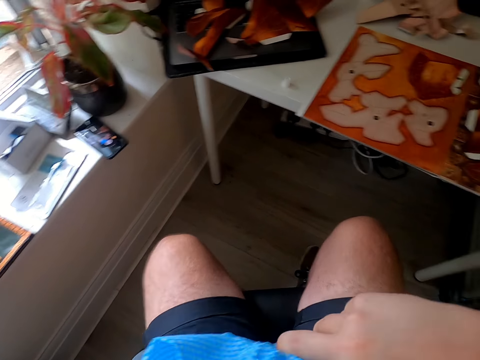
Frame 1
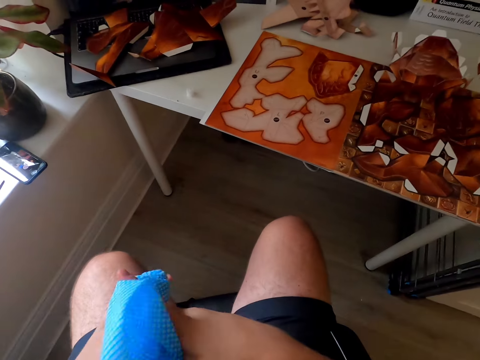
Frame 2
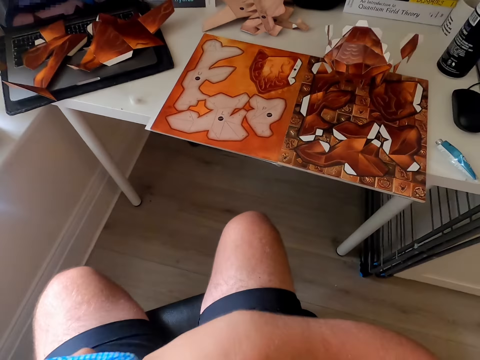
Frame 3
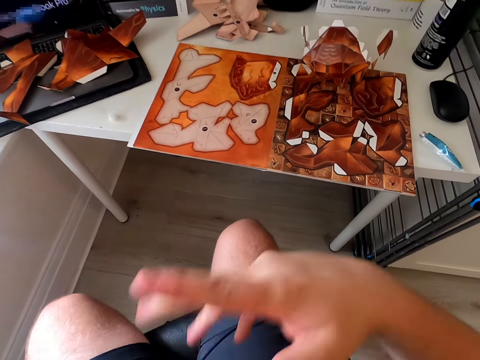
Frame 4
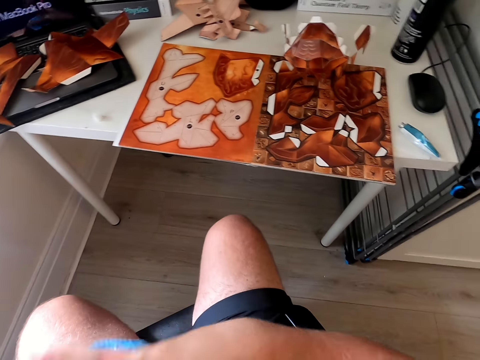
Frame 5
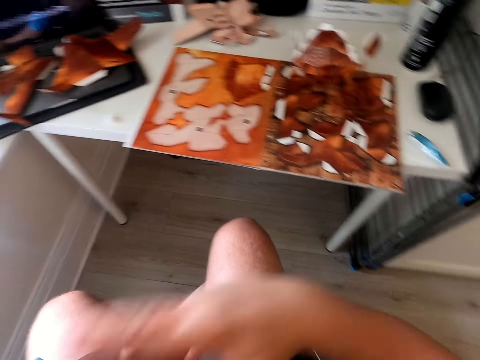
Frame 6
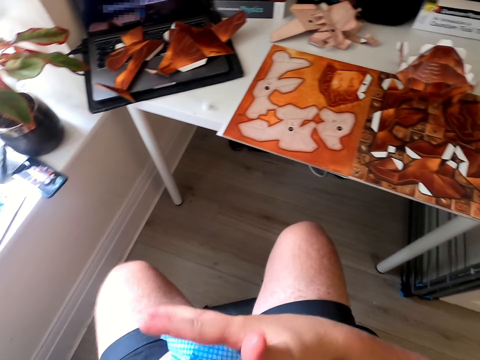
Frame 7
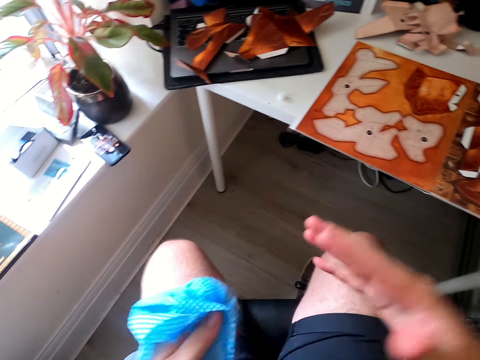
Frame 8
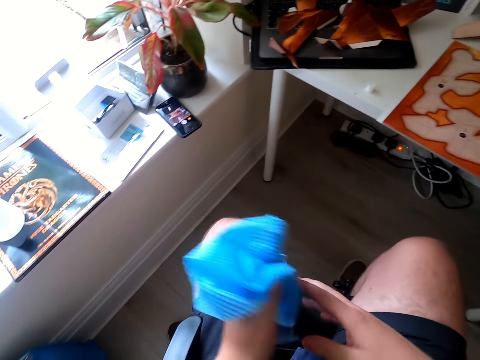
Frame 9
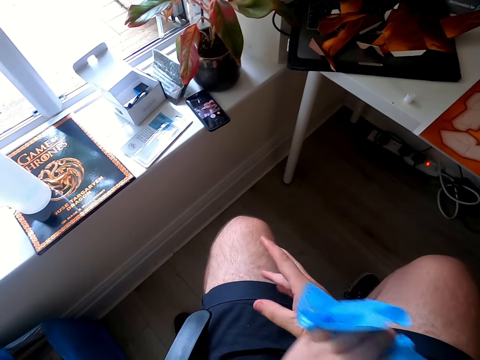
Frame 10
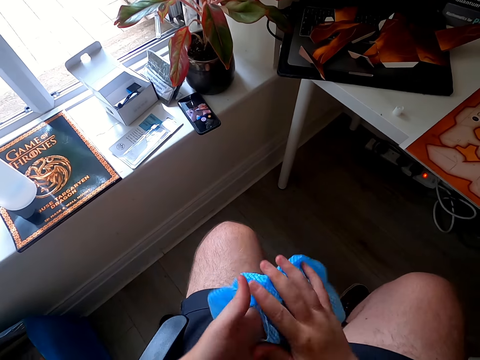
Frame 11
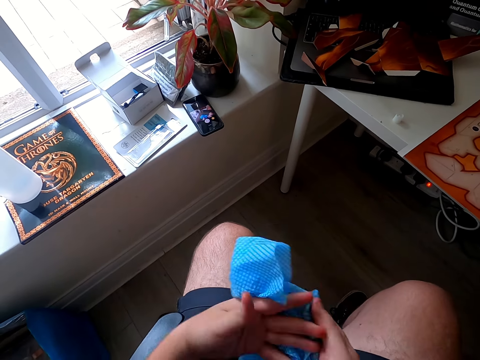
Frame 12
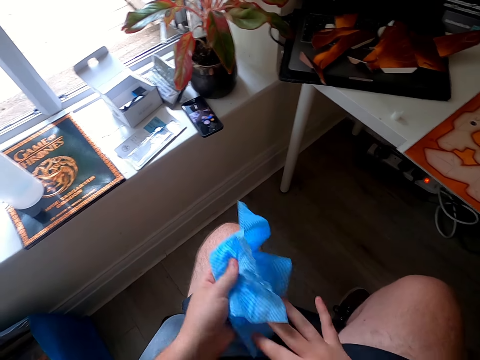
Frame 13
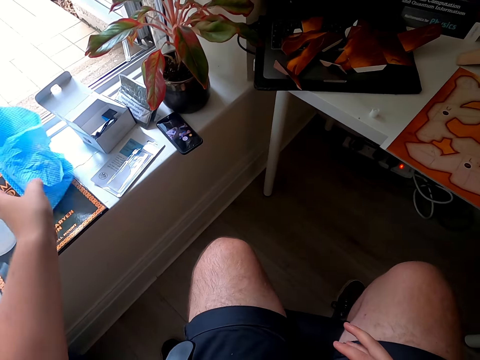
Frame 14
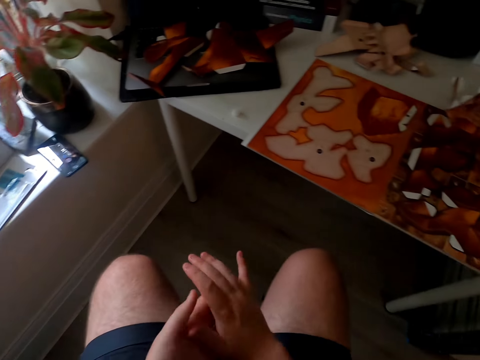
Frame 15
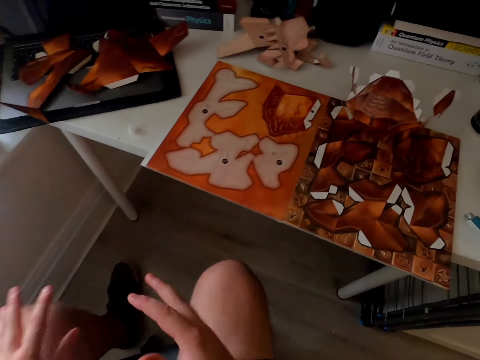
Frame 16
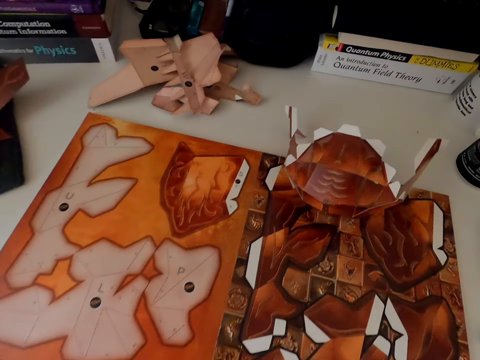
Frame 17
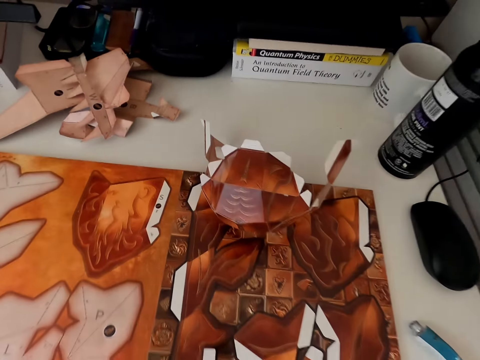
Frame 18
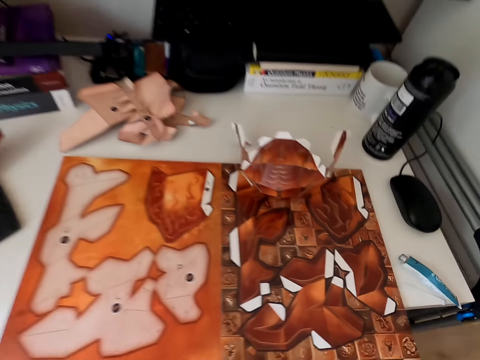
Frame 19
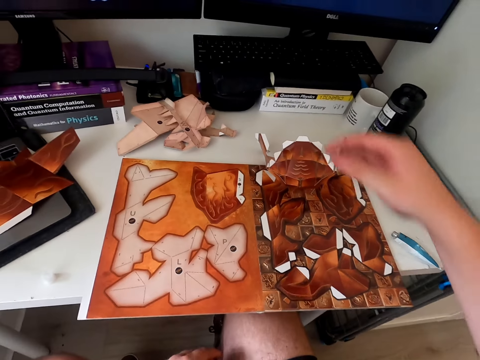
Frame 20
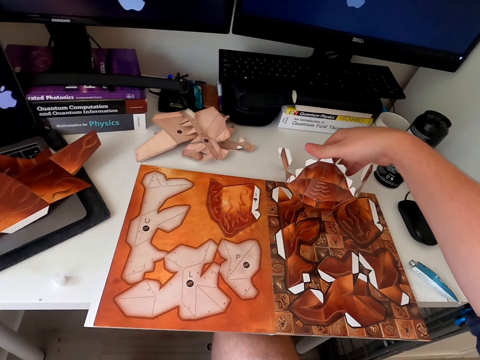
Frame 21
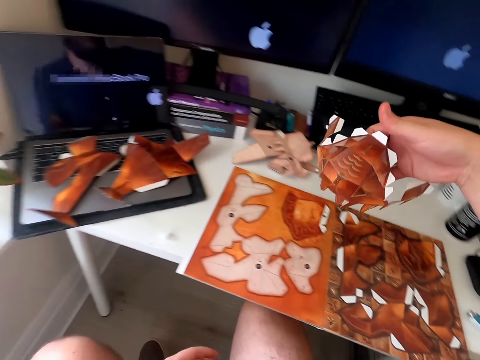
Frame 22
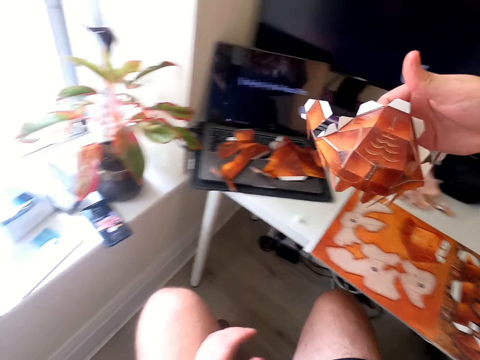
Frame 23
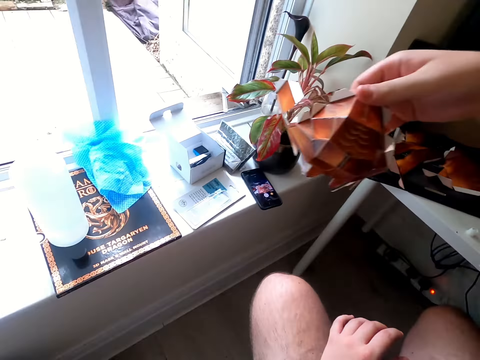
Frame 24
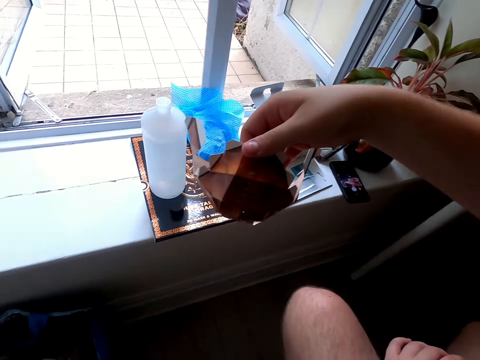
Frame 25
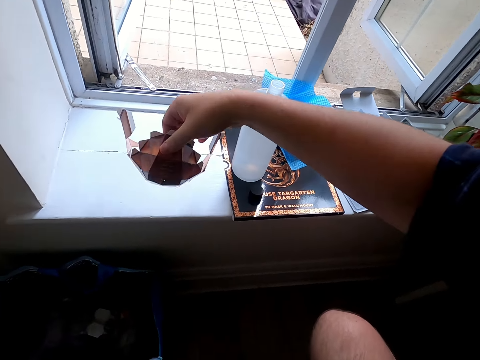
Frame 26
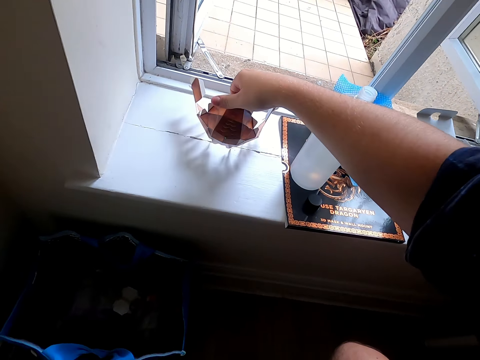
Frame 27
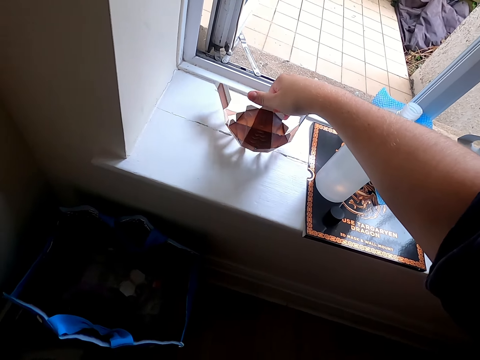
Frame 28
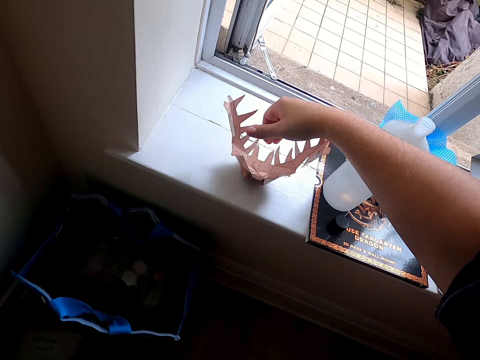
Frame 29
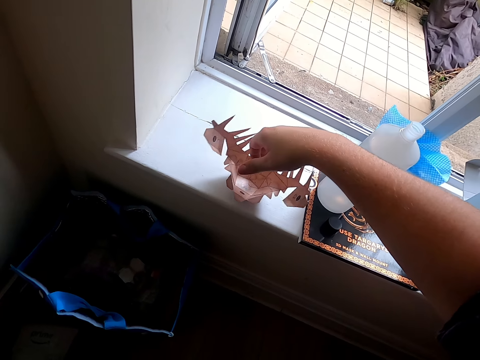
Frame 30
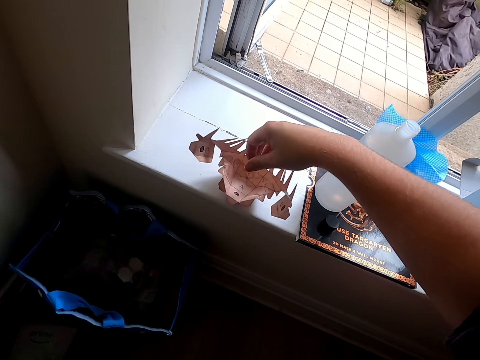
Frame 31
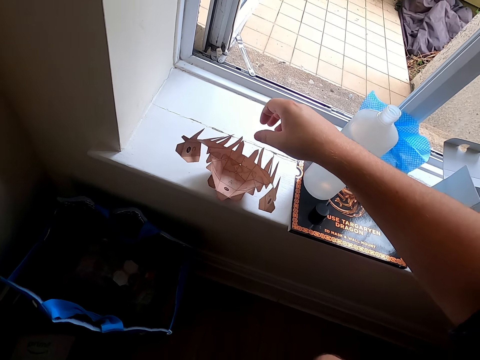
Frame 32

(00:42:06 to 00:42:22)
The camera wearer wipes the hands with a serviette repeatedly. They put the paper on the table. They move. They pick up a paper craft, move the paper craft, and put it on the window.

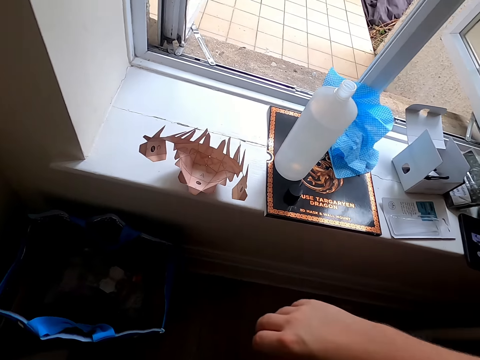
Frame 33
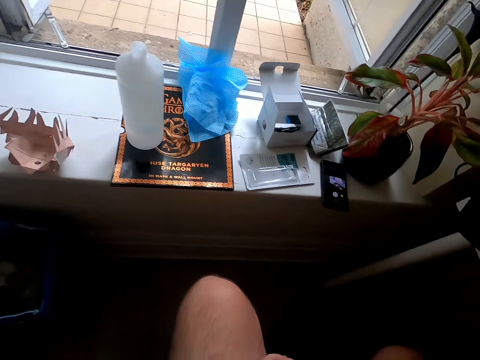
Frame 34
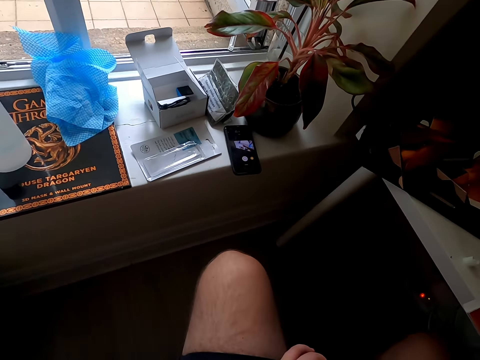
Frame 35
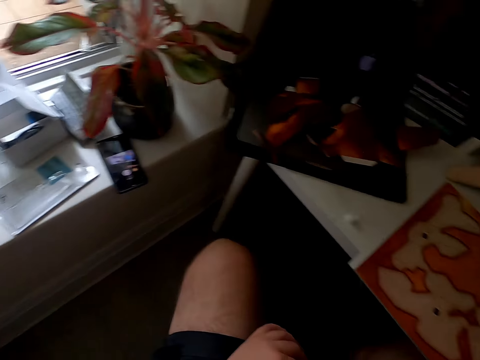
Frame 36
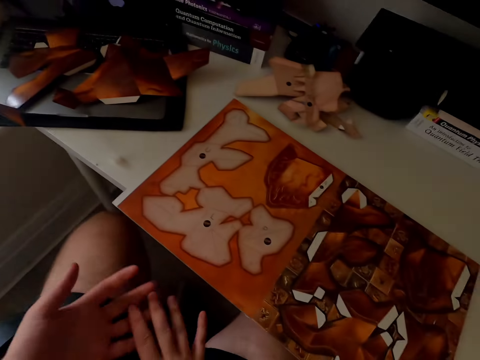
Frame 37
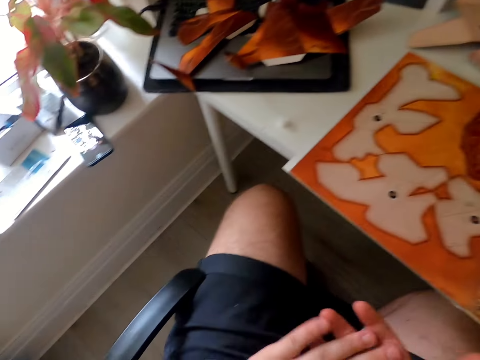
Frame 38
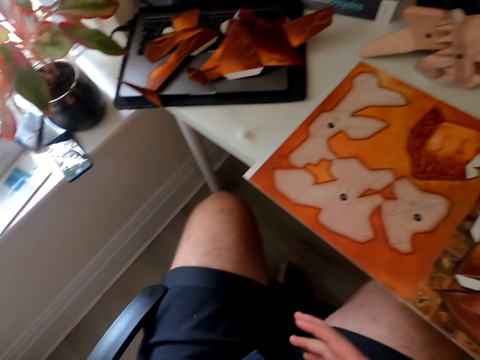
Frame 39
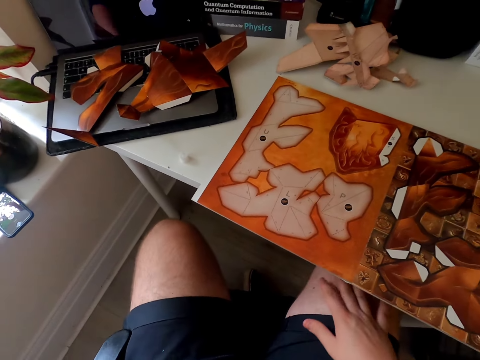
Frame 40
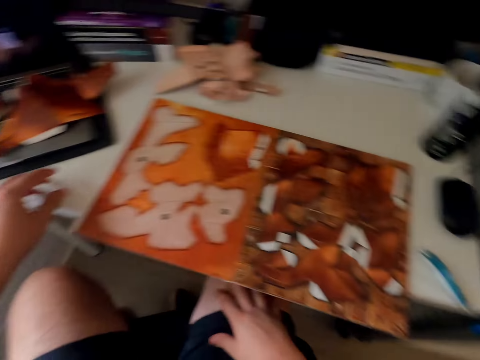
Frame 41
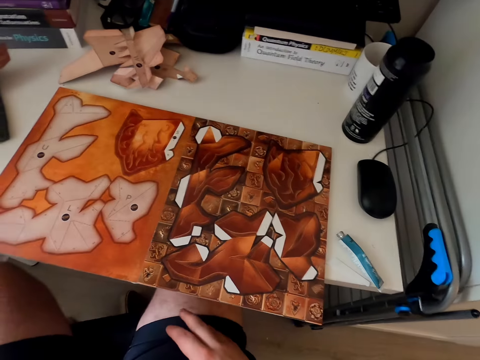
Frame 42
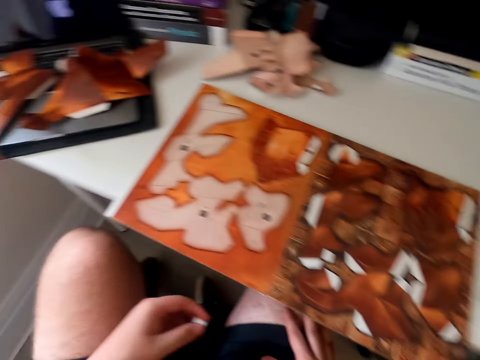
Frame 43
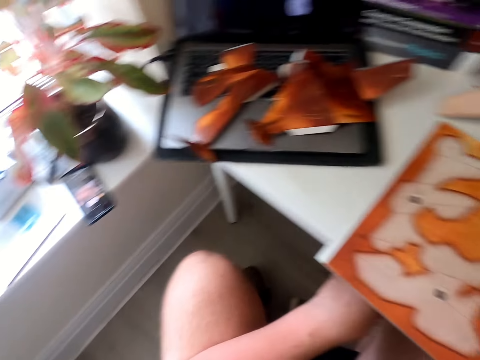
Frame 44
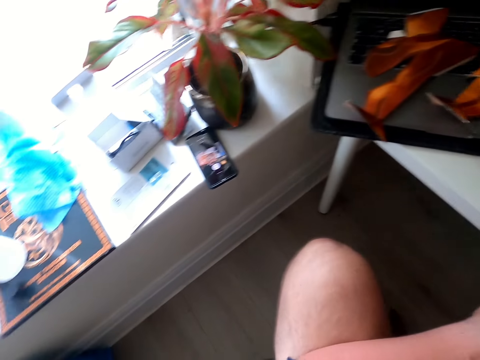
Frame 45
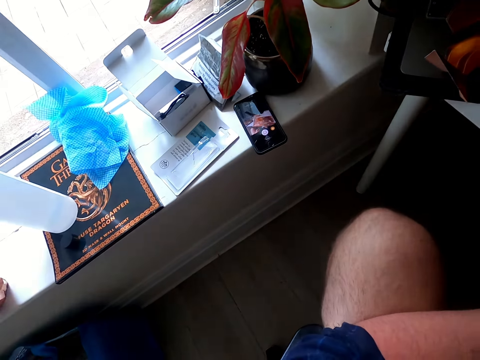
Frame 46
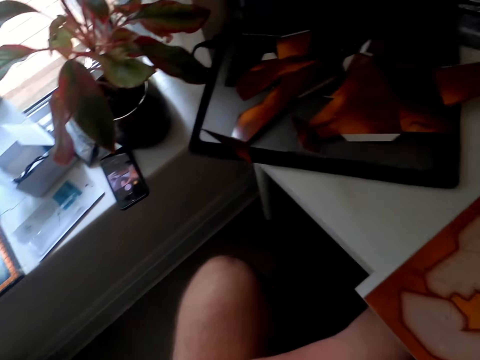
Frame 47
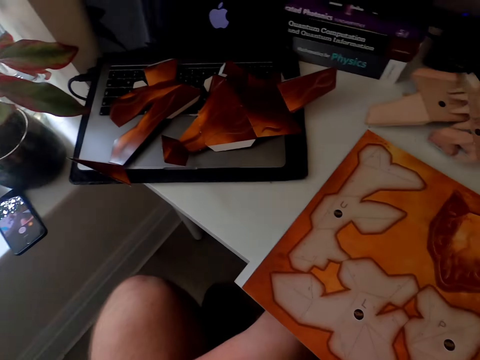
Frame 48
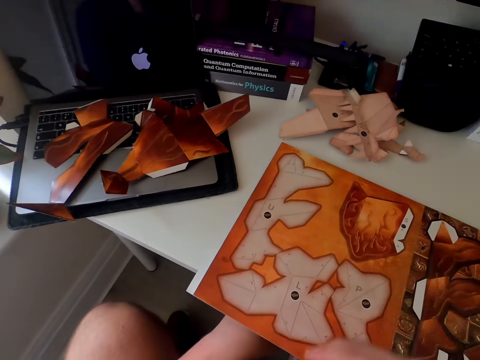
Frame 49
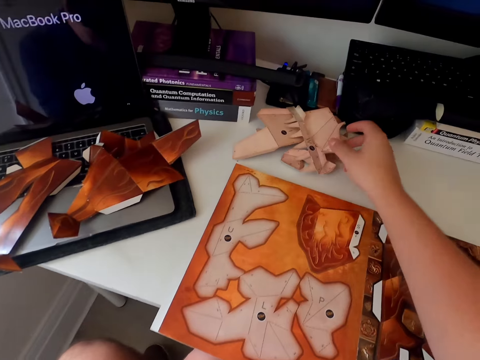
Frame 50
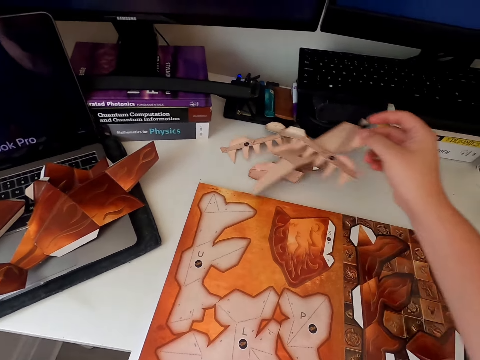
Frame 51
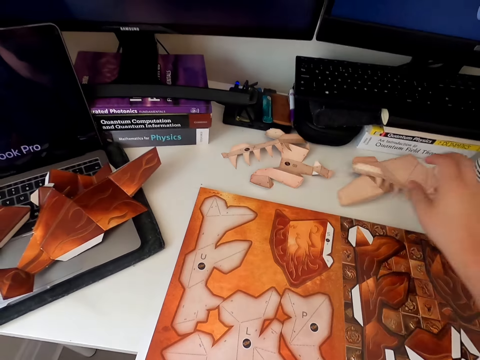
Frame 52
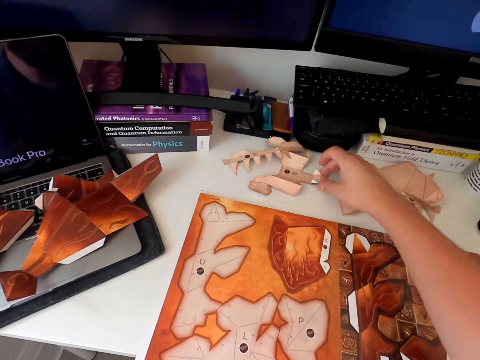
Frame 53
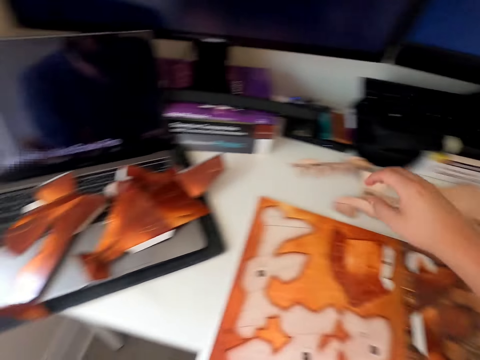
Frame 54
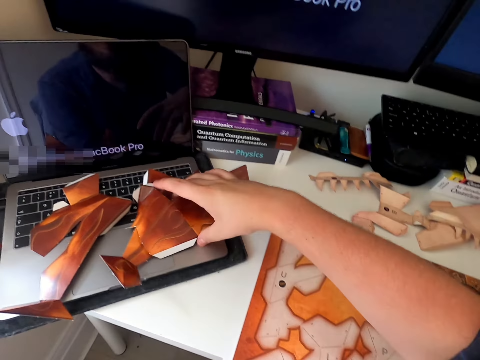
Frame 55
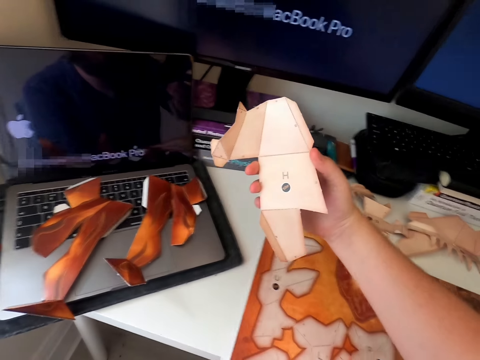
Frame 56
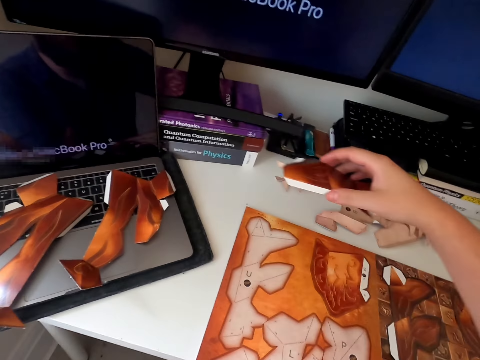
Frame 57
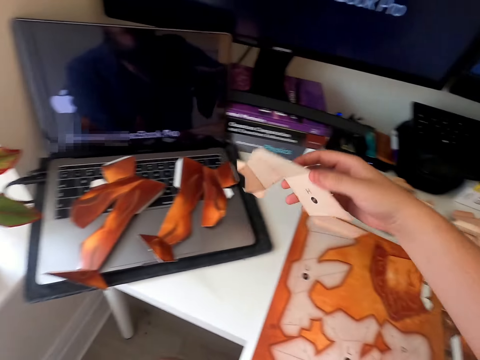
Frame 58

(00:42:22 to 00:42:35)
The camera wearer turns around. They wipe the hands. They look around. They watch a video on the phone. They pick up a paper craft and check on the papers. They move the paper craft, pick up the paper craft, move the paper craft, and pick up the paper craft.
